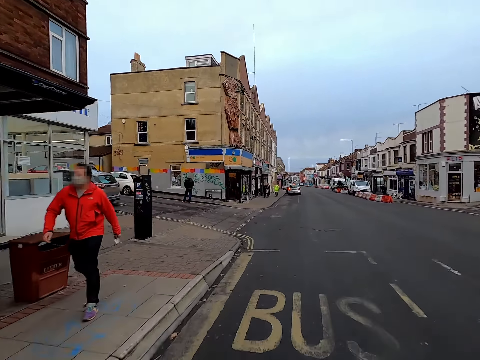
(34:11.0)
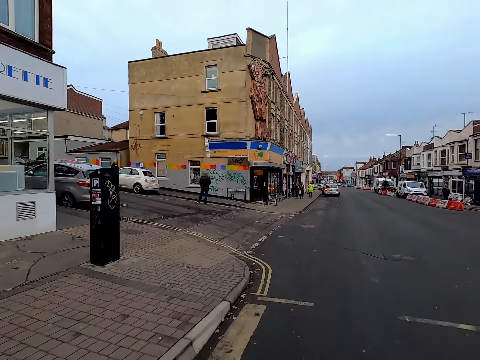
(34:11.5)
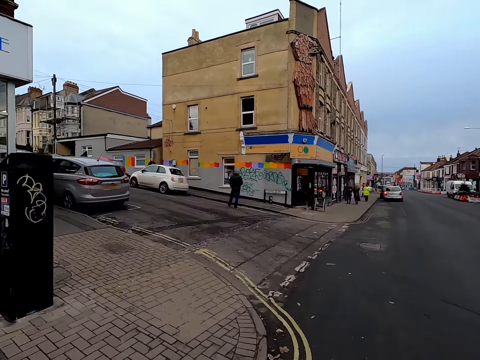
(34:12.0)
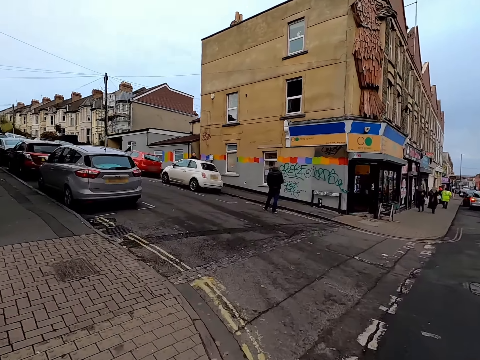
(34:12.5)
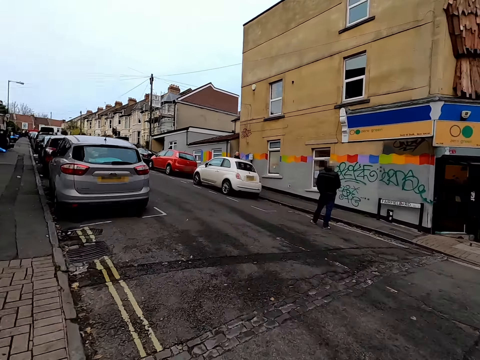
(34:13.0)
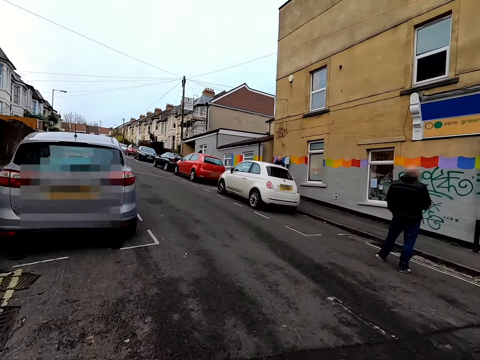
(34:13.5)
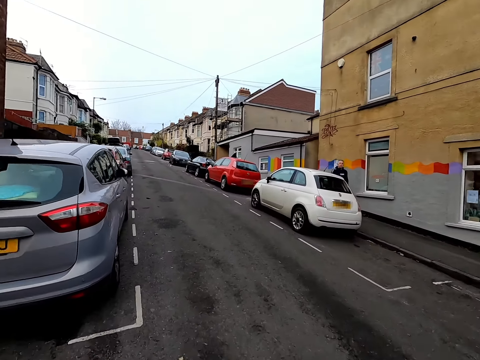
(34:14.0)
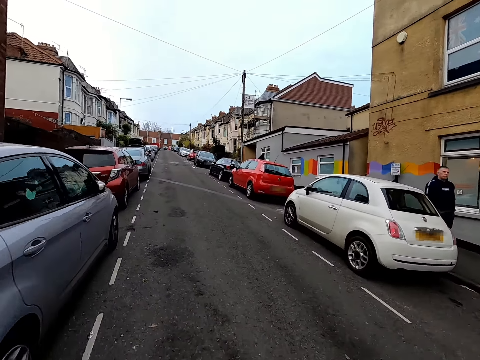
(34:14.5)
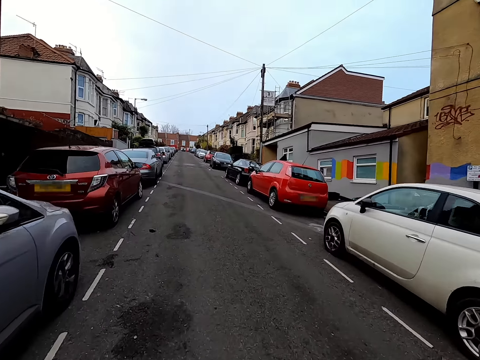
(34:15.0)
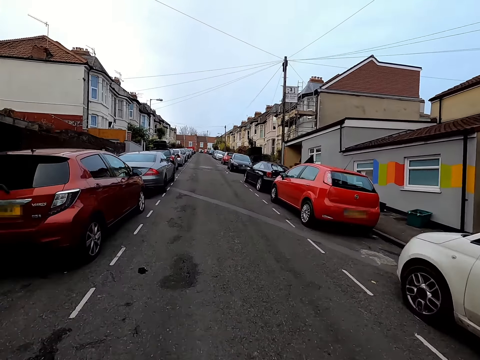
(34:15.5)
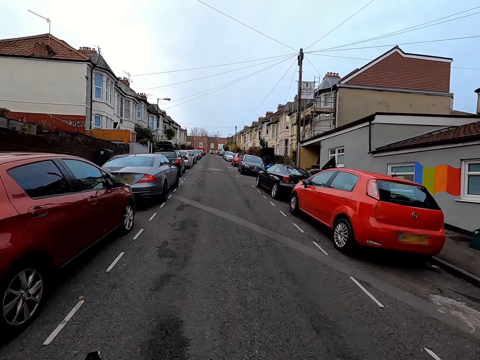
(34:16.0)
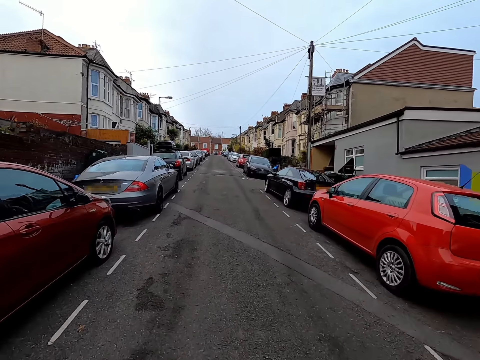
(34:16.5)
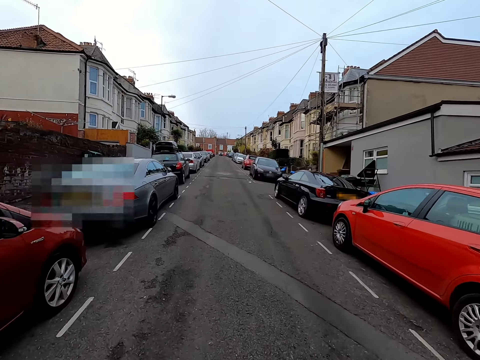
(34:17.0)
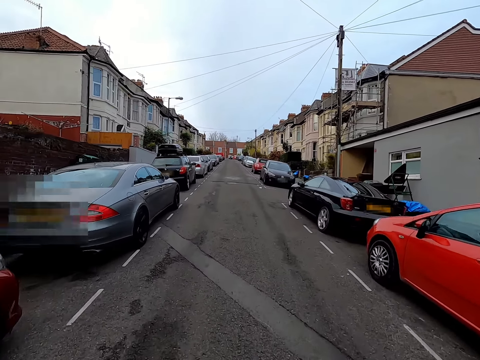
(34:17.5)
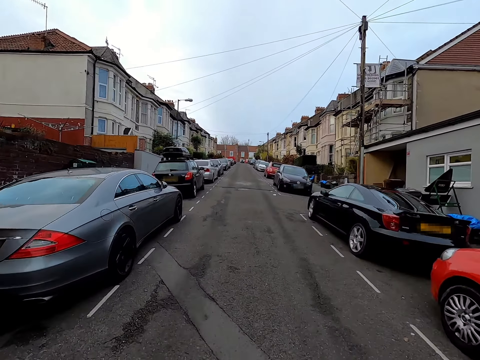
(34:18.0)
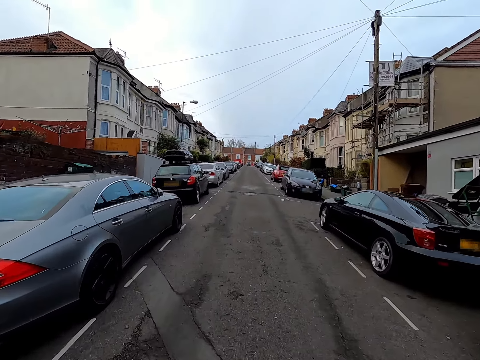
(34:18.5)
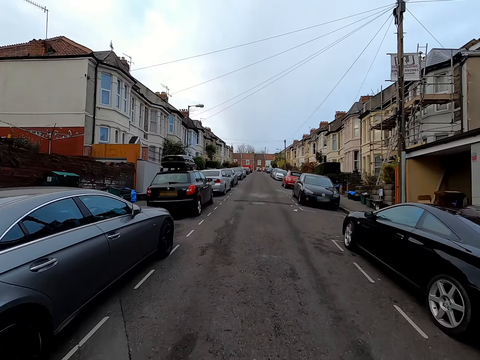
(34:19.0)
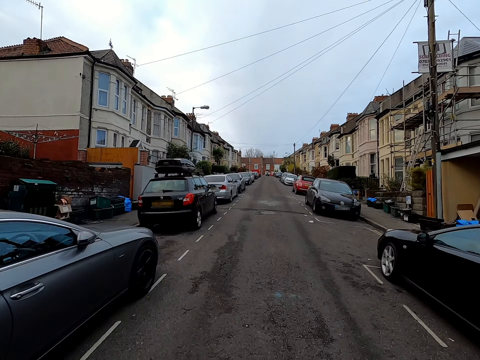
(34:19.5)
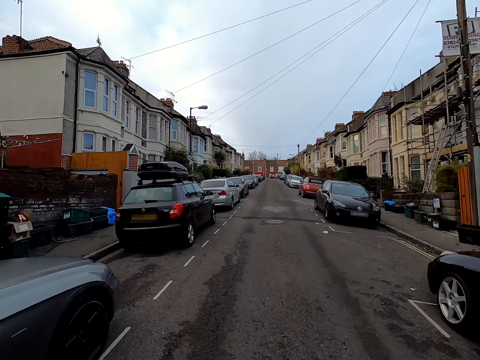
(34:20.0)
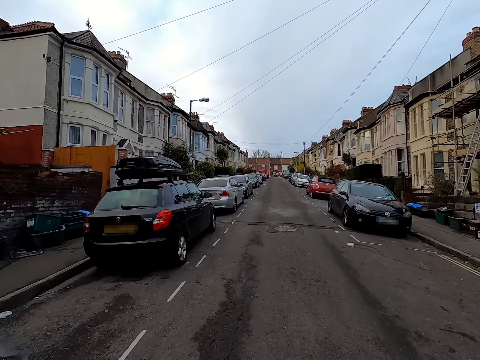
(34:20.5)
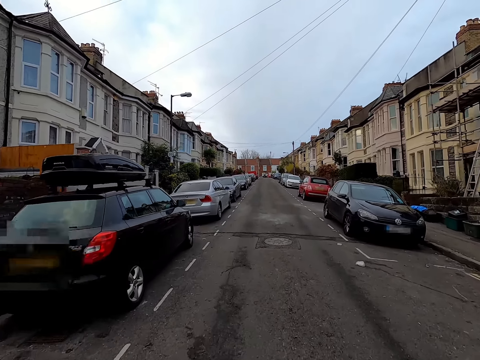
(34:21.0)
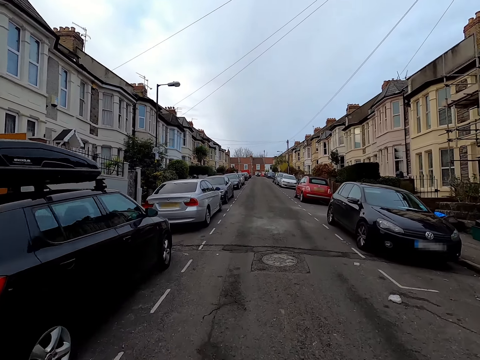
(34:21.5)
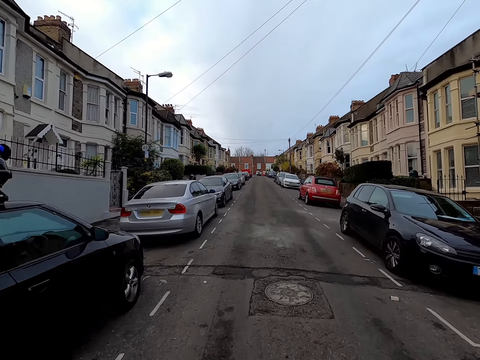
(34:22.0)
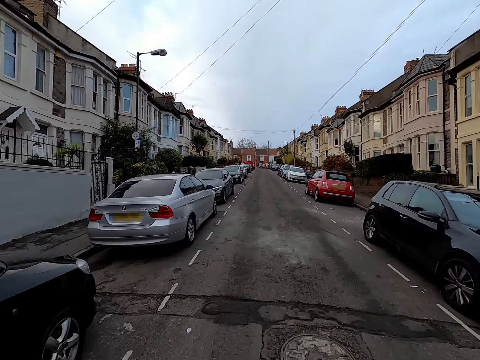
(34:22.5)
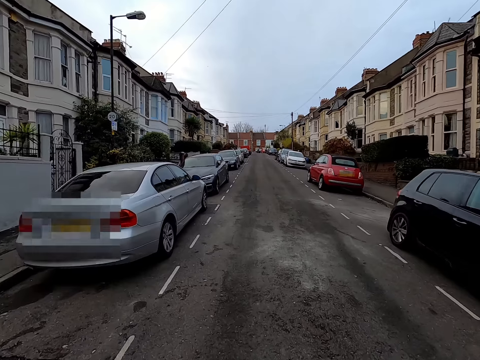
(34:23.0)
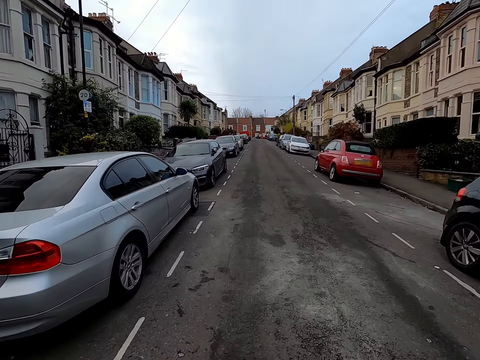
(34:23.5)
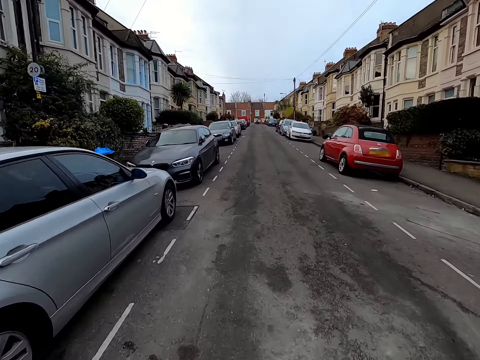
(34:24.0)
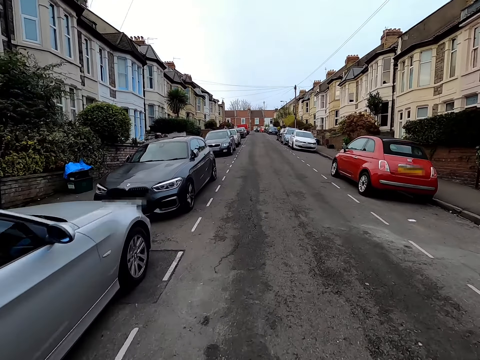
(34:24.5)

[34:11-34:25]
The camera wearer turns left side of the road. They cycle a bike on the road.

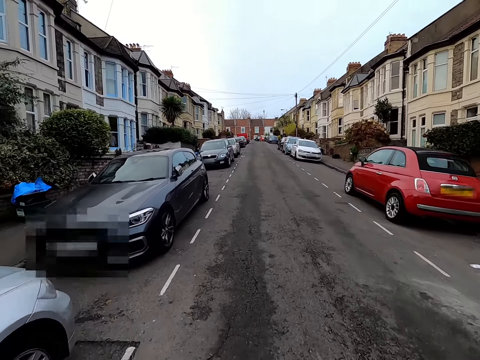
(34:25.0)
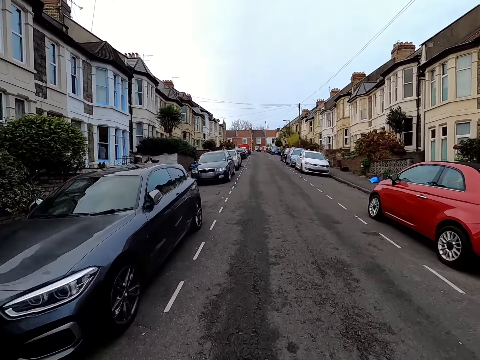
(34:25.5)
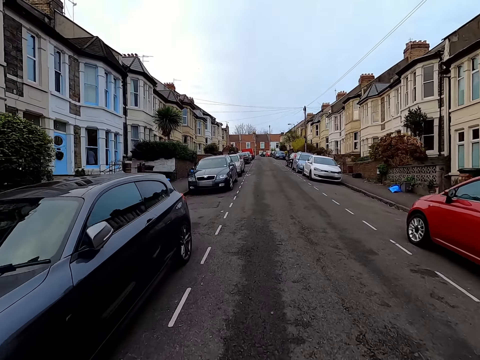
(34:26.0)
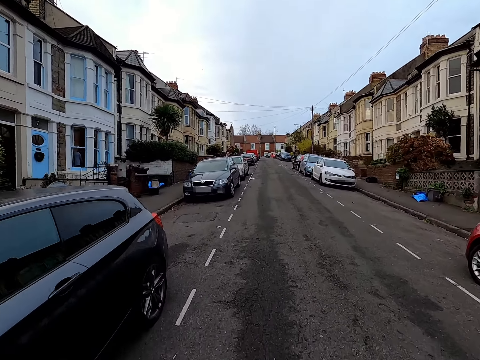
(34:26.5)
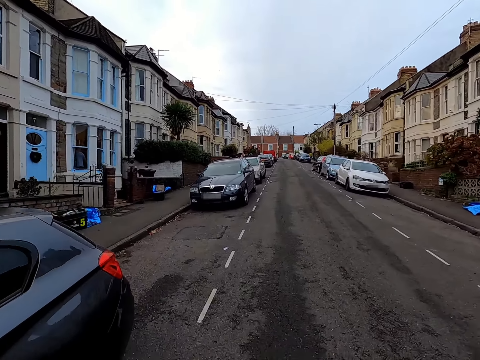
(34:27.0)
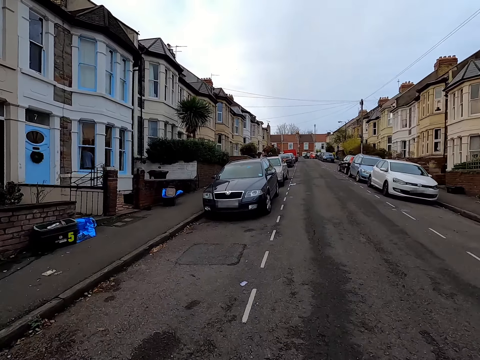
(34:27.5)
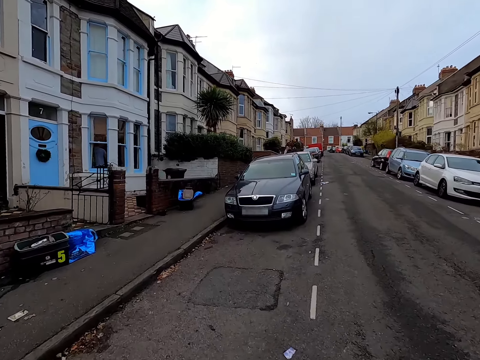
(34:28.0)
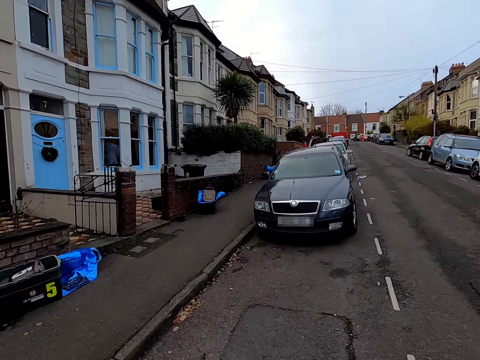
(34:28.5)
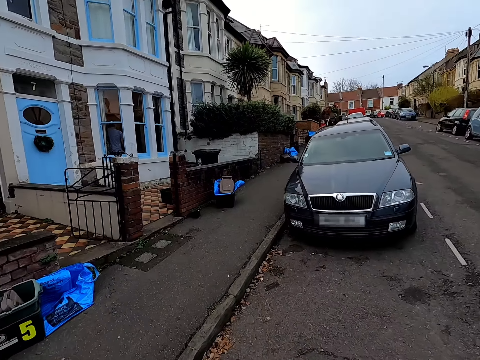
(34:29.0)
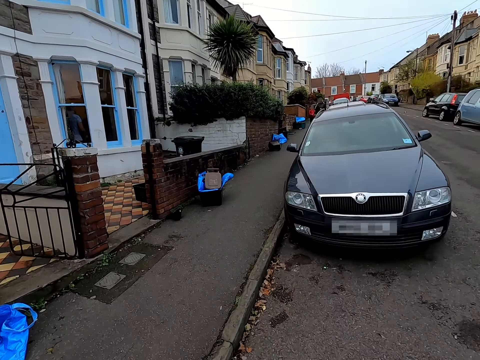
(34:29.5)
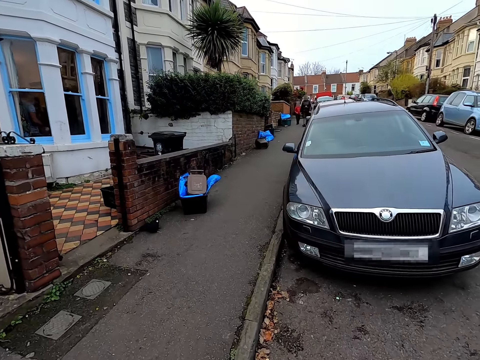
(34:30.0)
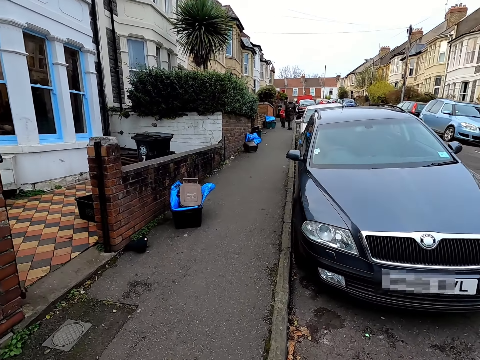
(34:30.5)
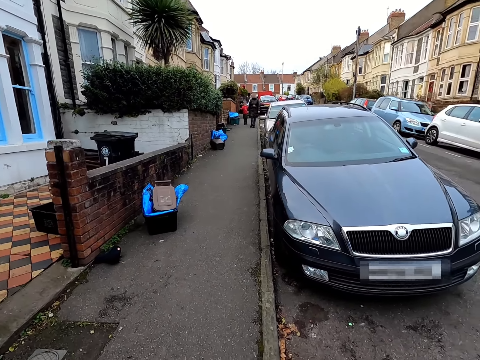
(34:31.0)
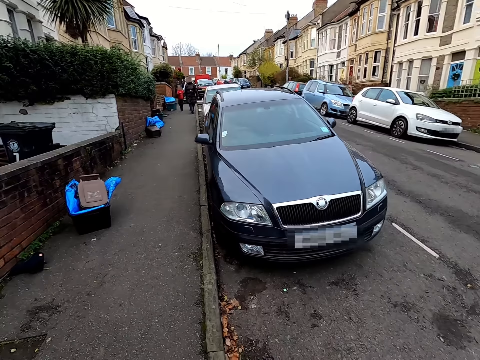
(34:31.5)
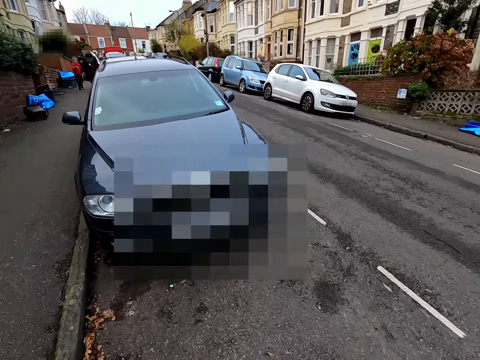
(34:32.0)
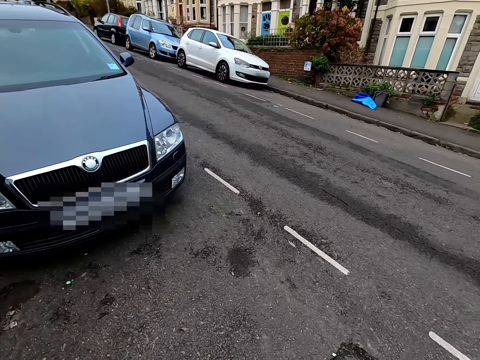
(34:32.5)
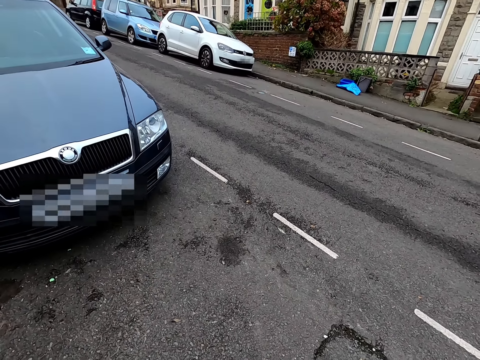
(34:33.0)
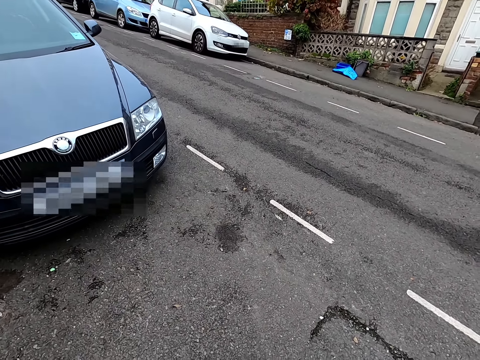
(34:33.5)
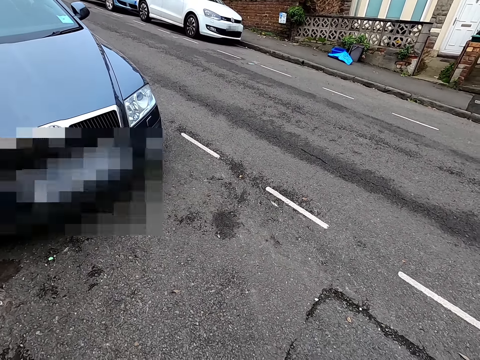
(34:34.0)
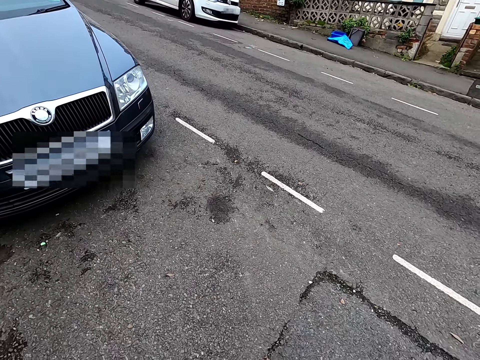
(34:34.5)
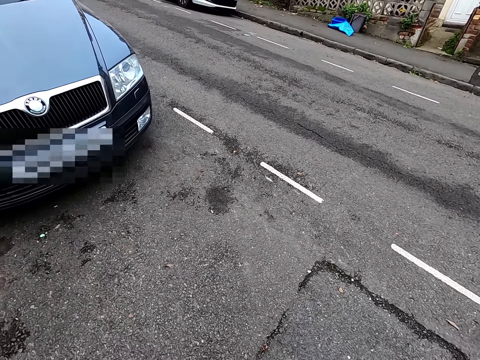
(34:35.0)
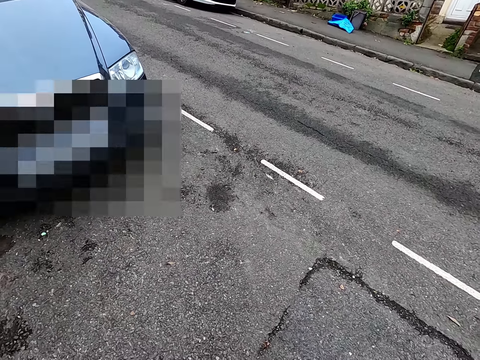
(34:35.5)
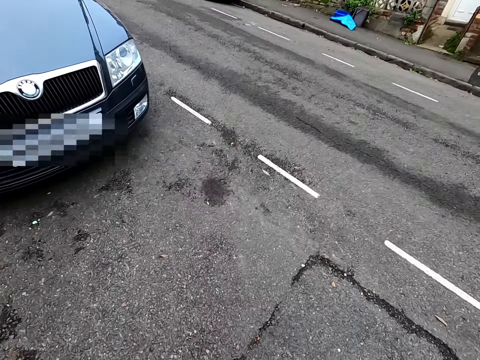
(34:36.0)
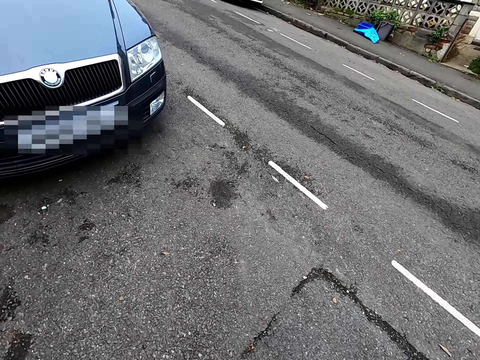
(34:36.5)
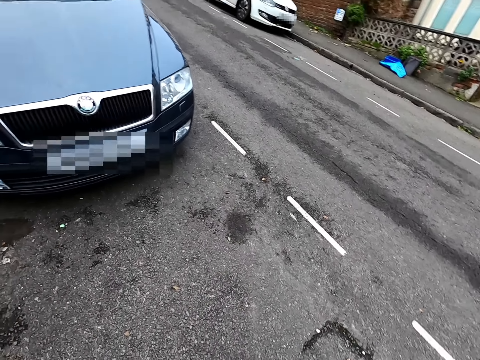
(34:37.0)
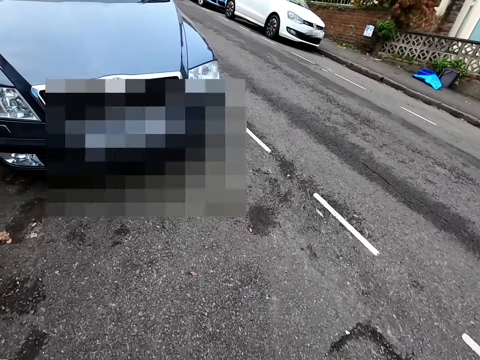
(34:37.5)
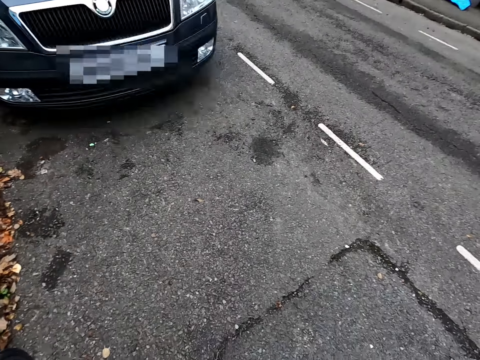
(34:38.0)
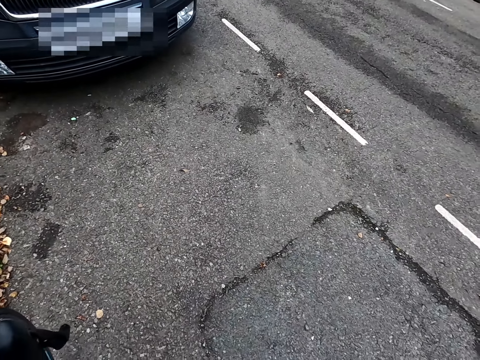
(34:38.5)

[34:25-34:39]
The camera wearer stops the bicycle on the road.
